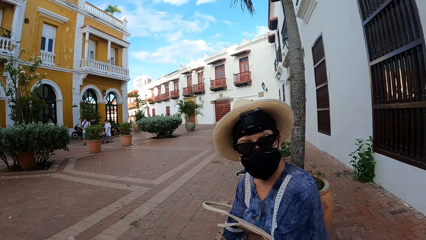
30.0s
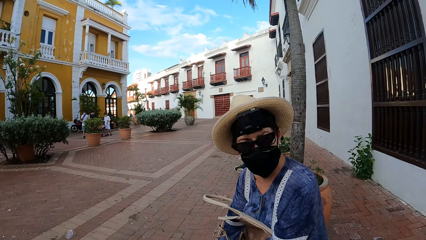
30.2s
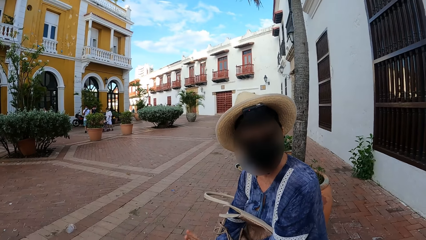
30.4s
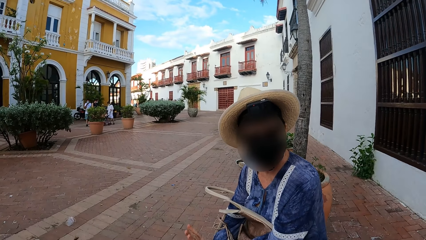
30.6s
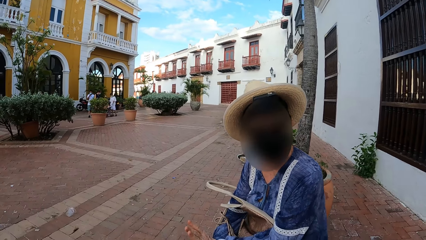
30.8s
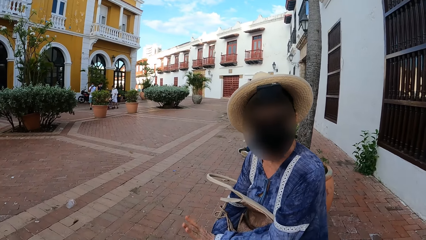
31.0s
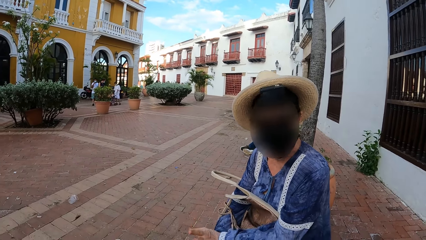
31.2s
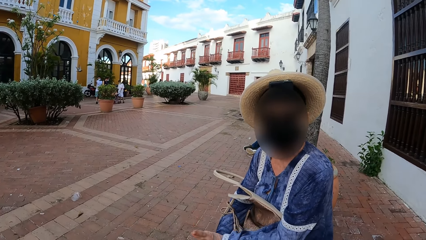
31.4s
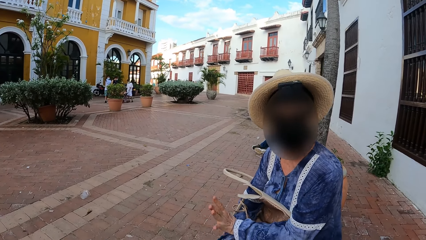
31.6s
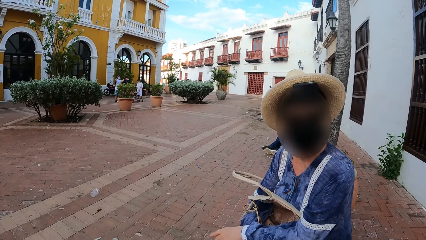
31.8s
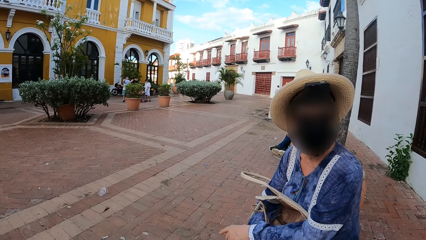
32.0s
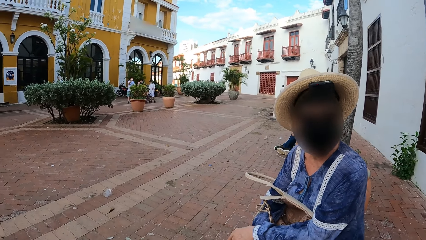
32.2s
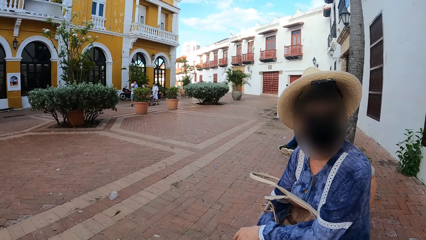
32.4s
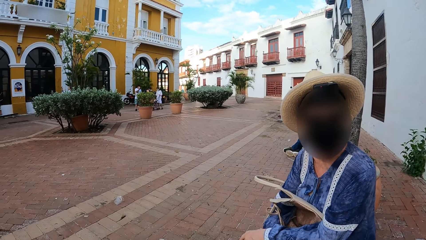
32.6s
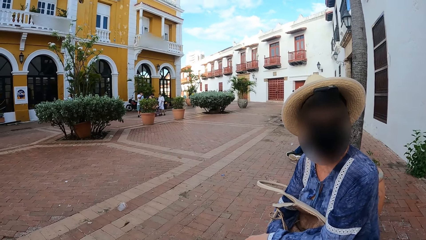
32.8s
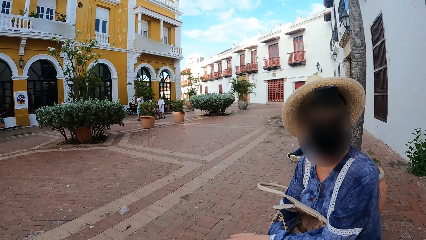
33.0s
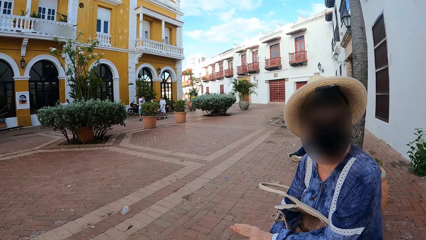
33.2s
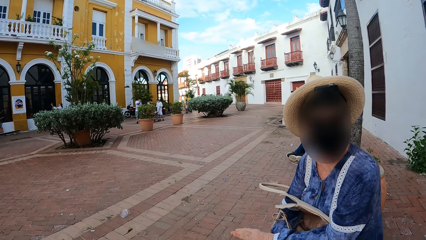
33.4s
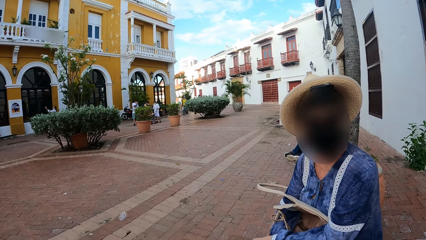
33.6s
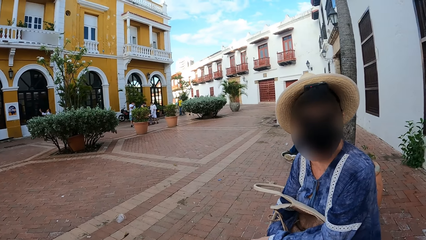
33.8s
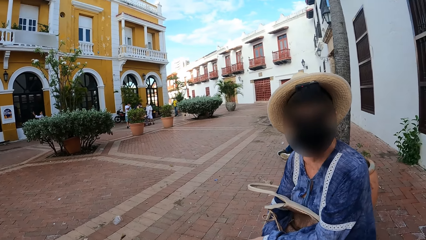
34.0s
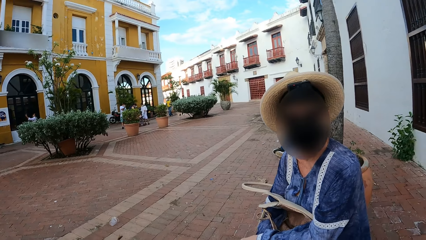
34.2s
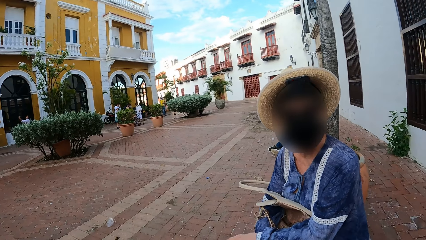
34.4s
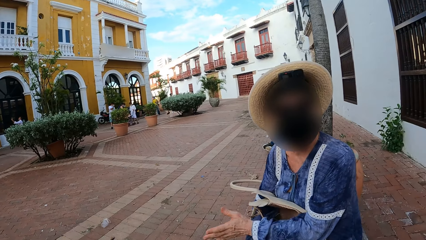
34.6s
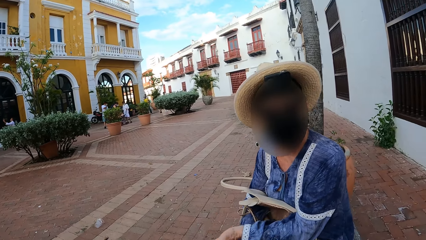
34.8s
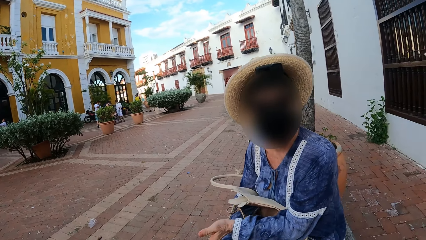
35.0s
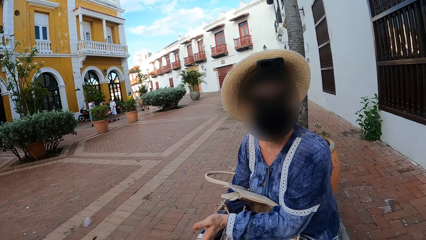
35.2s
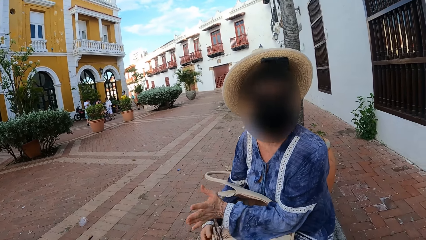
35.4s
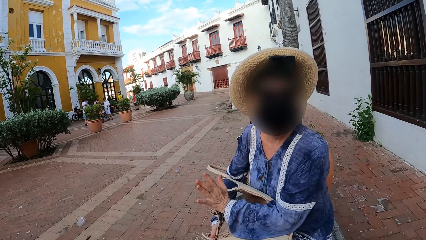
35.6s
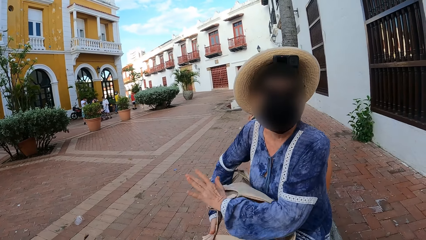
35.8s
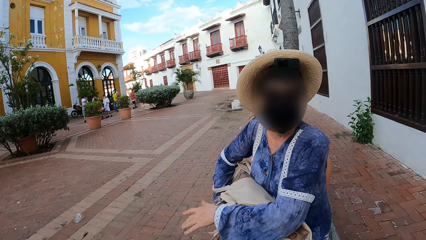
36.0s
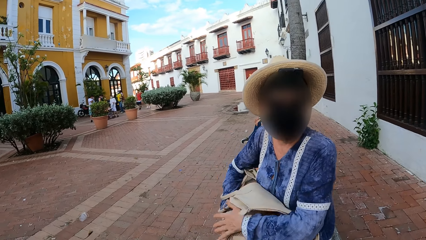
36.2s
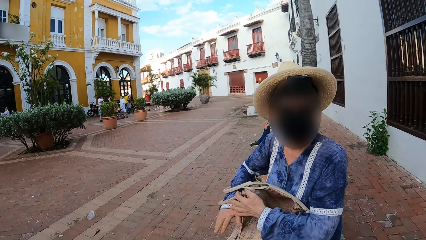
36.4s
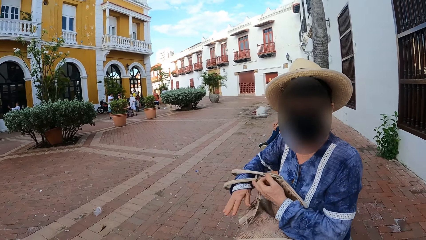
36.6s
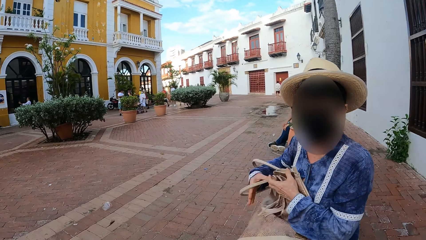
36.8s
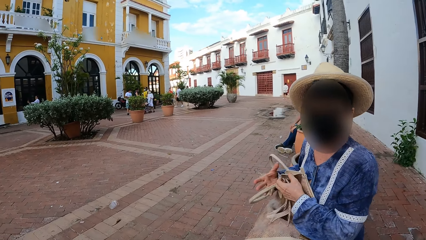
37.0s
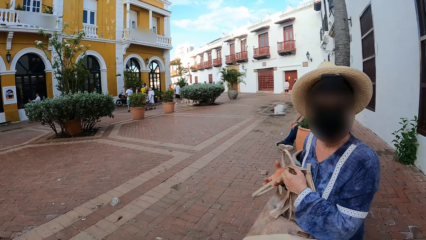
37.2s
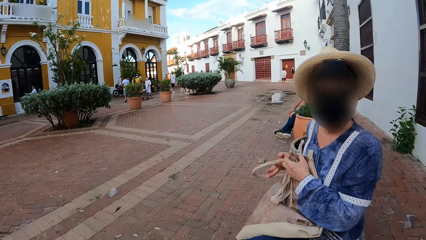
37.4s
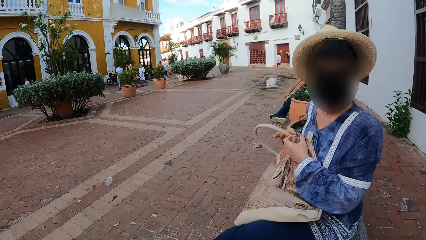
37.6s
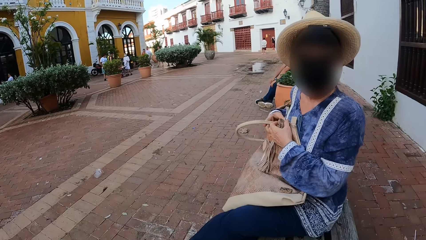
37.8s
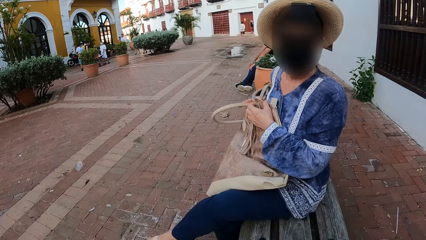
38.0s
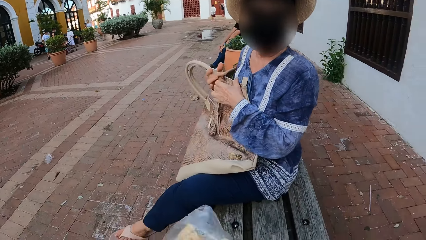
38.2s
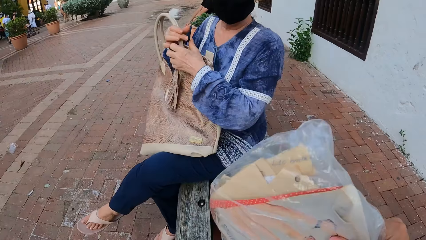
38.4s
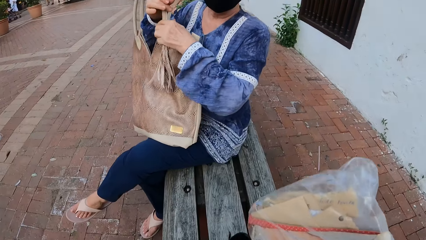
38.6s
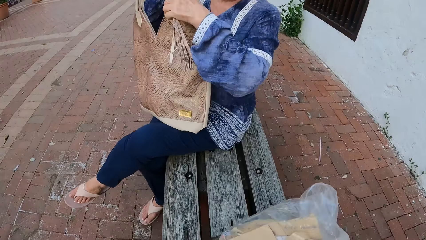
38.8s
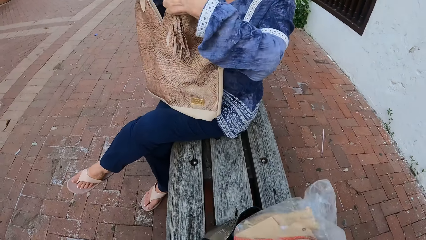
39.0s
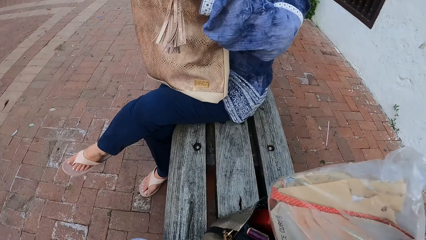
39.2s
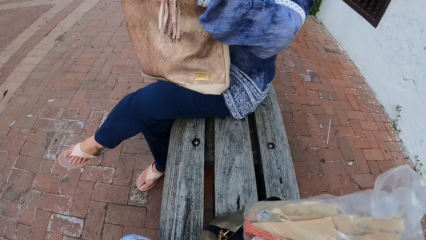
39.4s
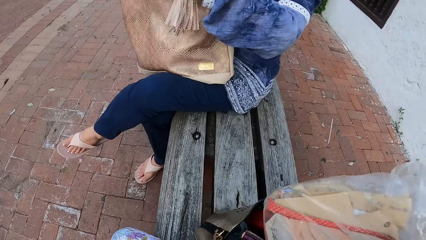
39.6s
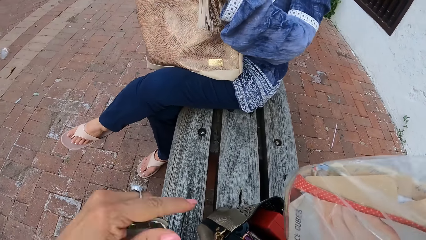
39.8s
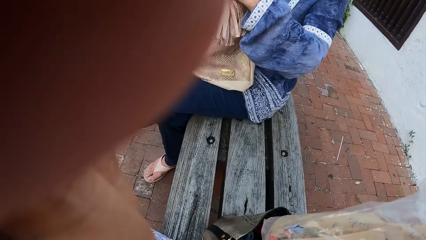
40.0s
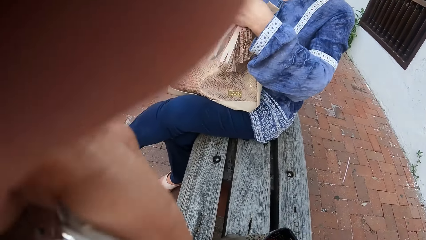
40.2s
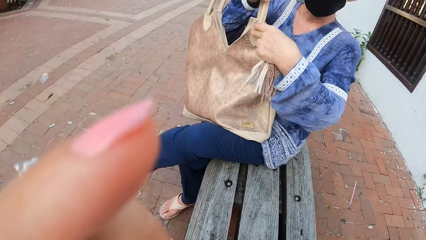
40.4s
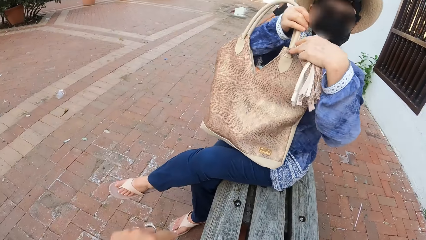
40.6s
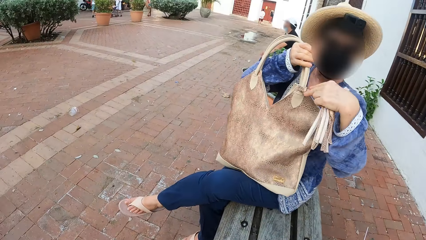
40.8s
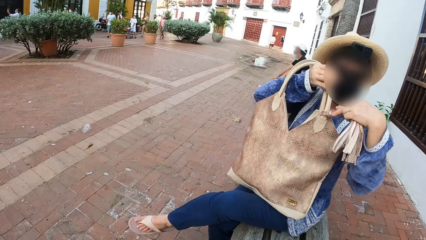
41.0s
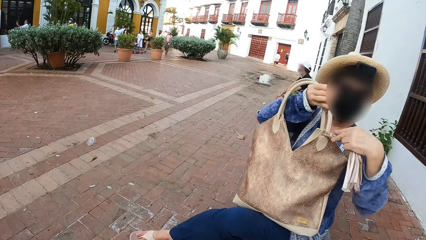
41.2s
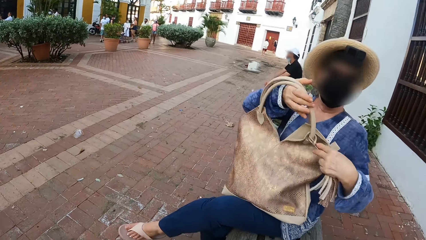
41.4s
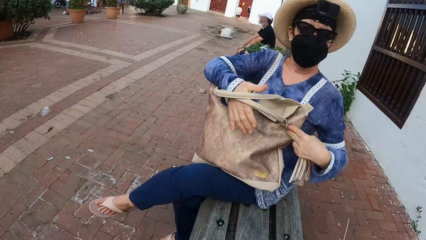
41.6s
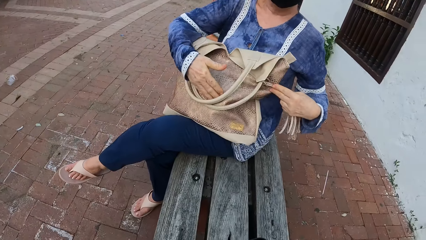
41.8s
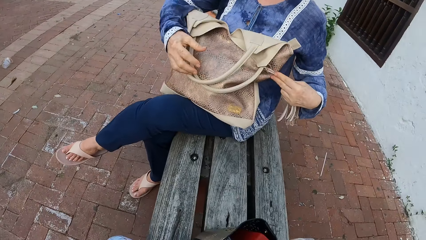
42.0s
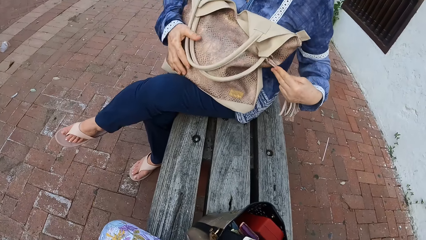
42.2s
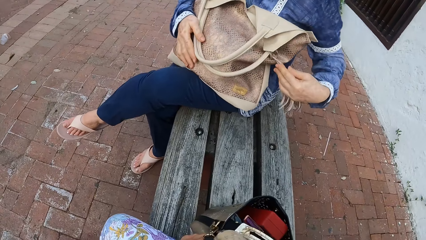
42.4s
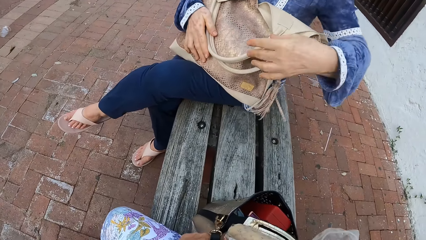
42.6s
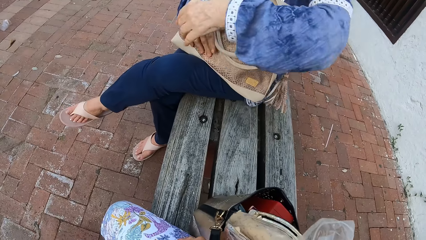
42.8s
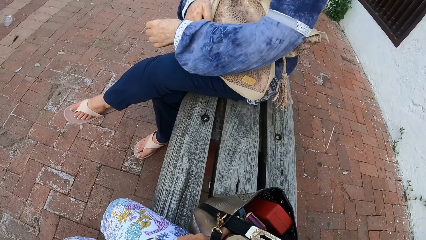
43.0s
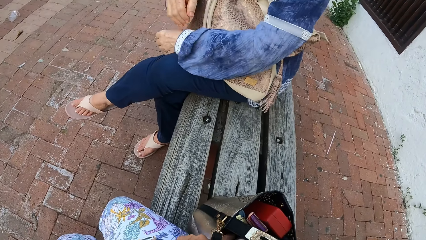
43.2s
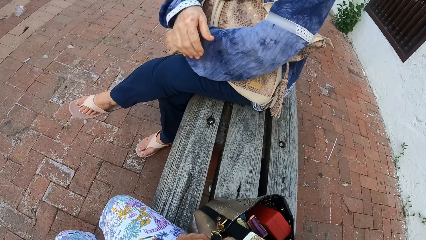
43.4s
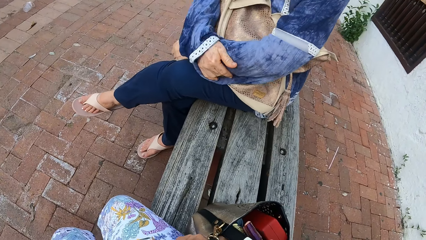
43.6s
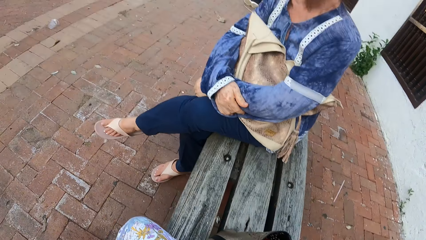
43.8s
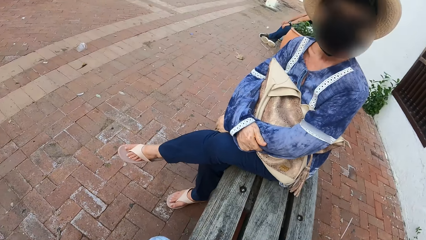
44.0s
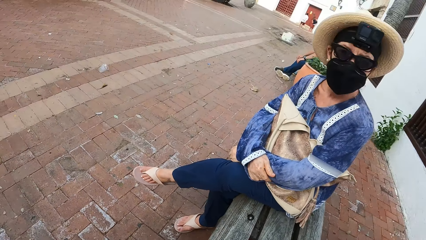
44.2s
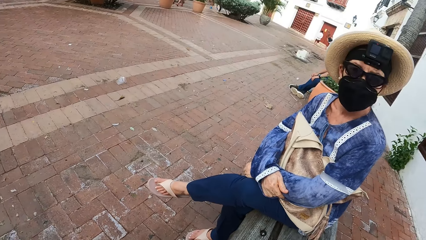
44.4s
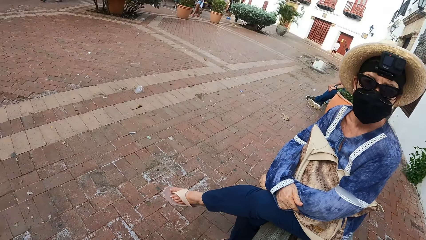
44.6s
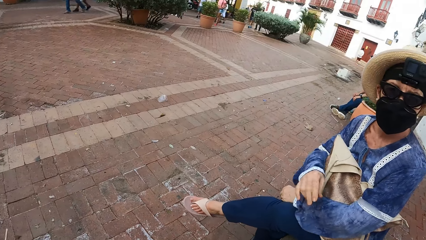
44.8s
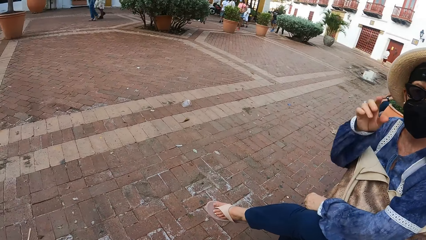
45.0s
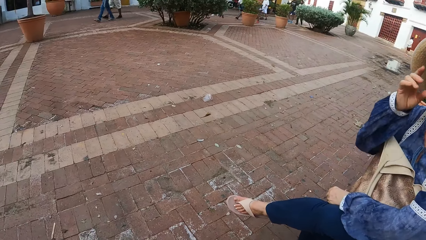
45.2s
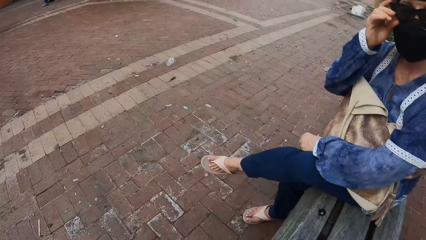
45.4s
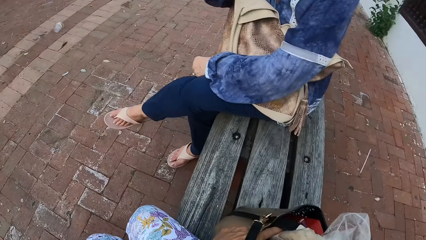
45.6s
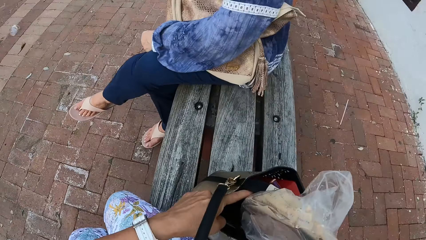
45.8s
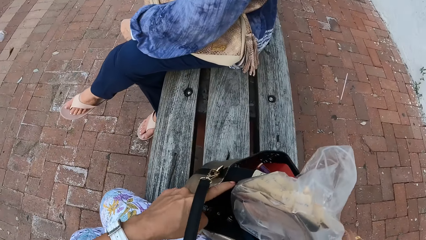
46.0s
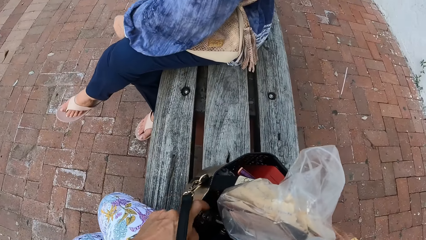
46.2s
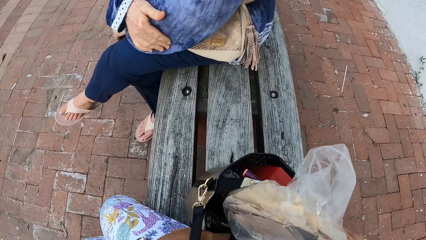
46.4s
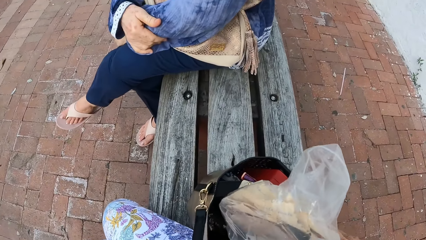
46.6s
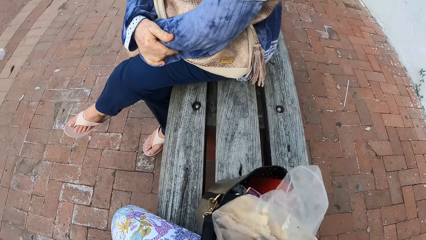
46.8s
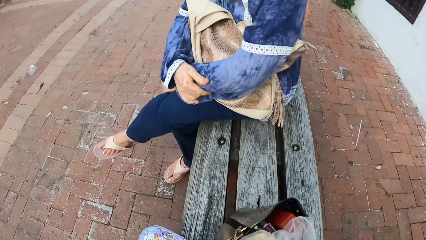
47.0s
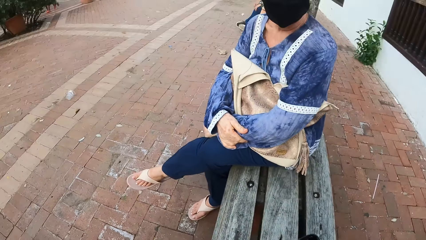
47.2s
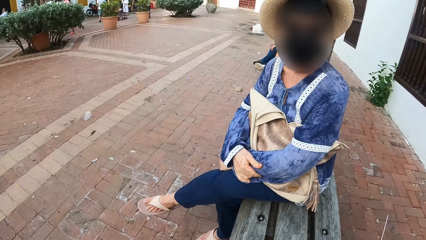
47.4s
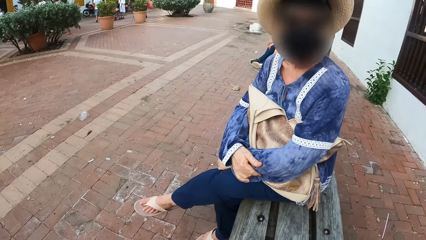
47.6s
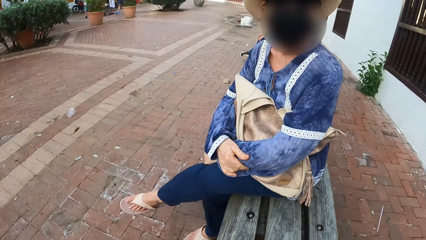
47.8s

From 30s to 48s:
A person gestures with her hand. The person talks to the camera wearer. The person gestures with her hands. The camera wearer lifts a nylon. The person holds up her bag. The camera wearer looks down at a bench. She adjusts her head camera. The person folds her hands around her bag. The camera wearer looks at the person. She looks at her bag on the bench.
